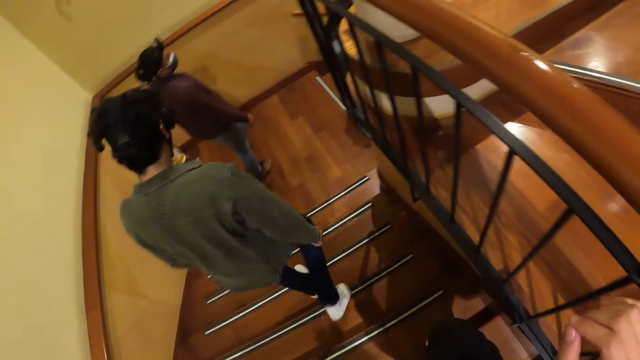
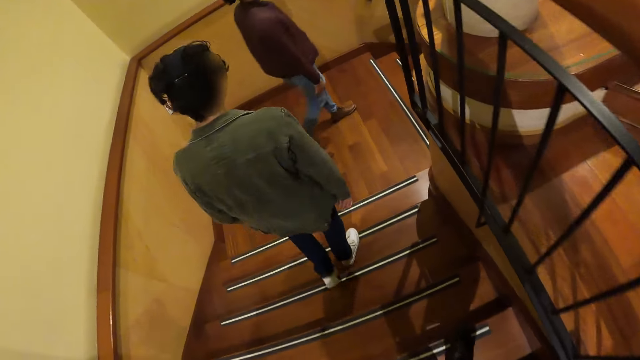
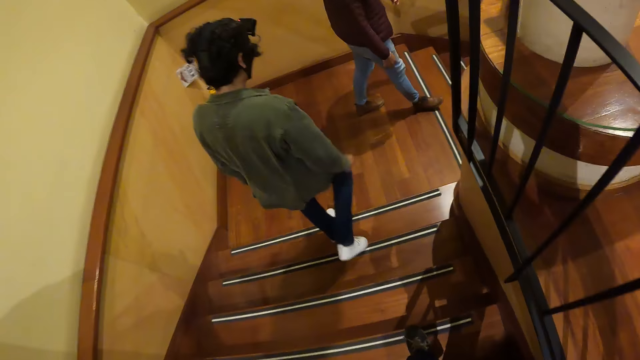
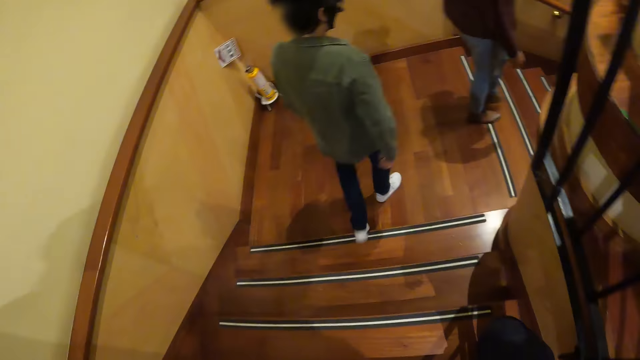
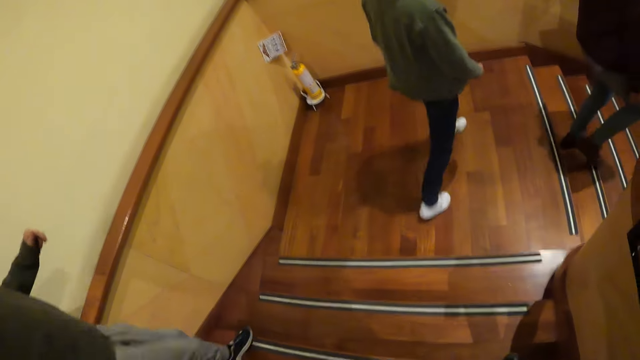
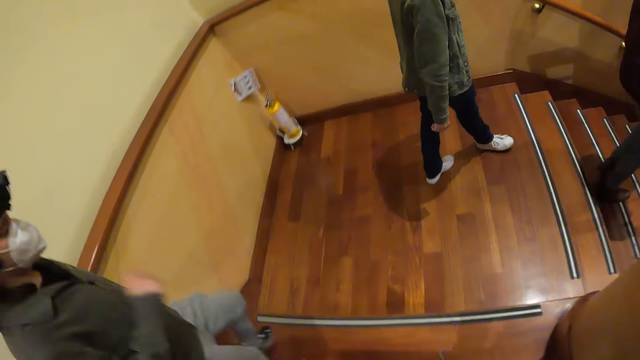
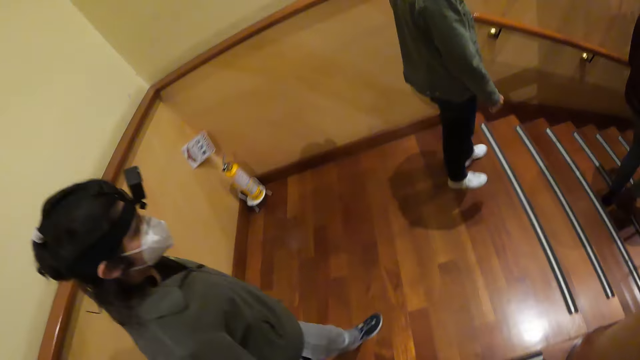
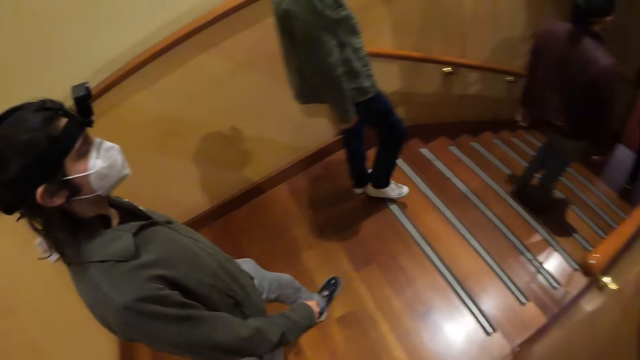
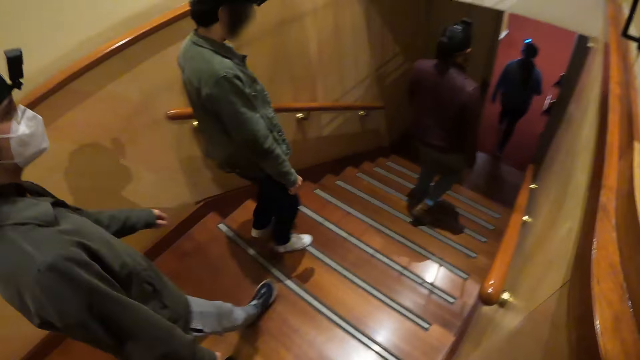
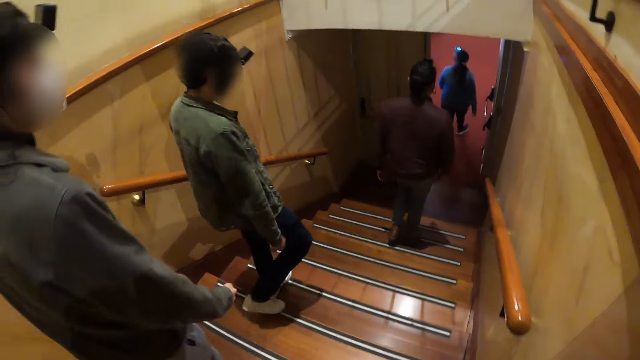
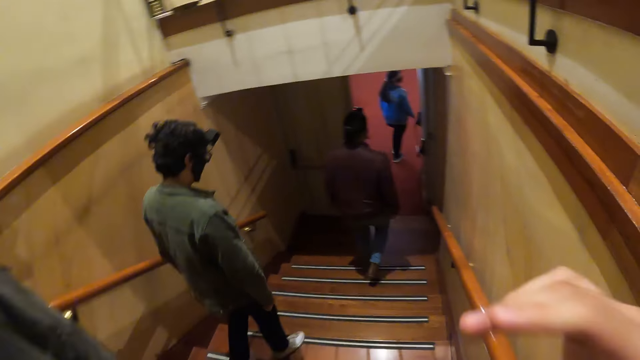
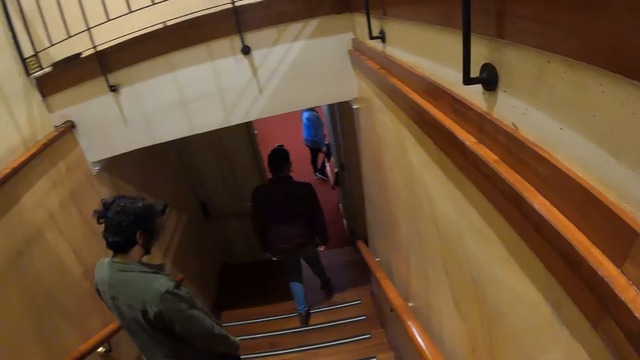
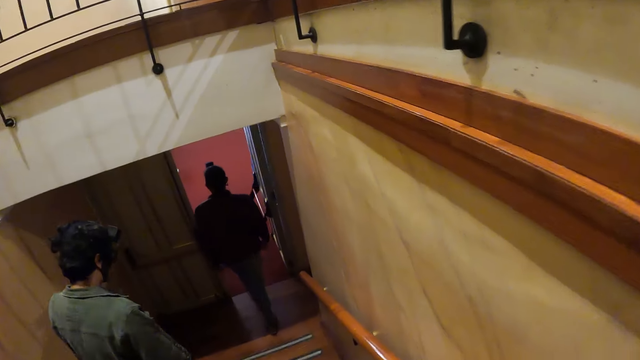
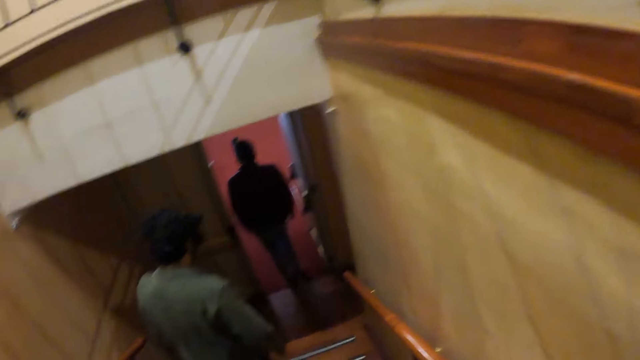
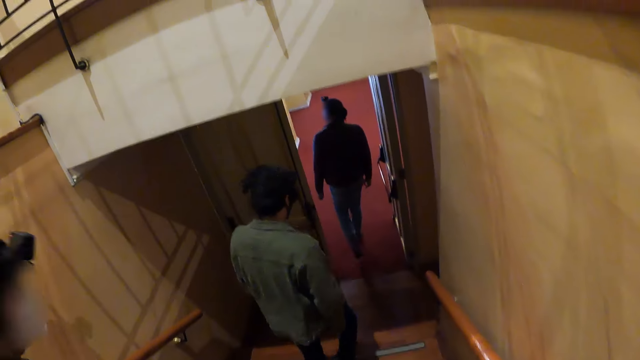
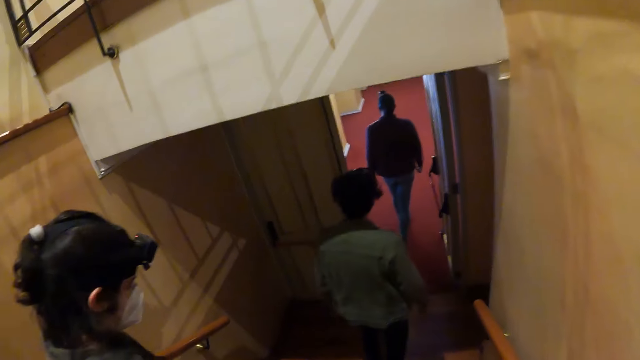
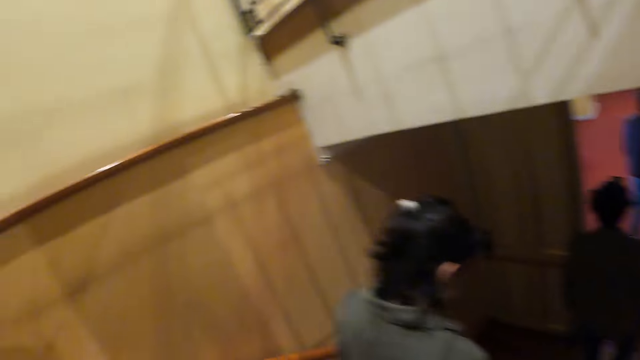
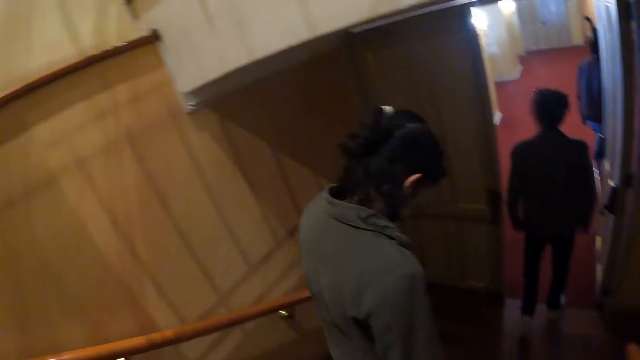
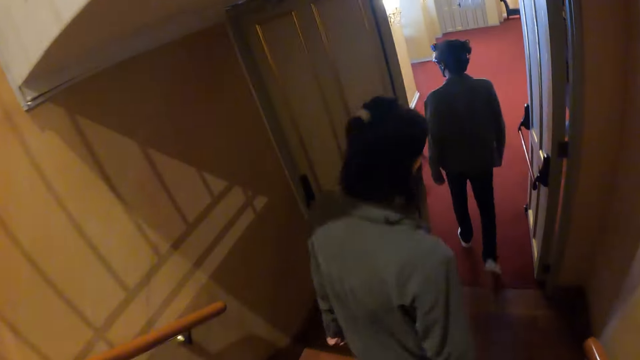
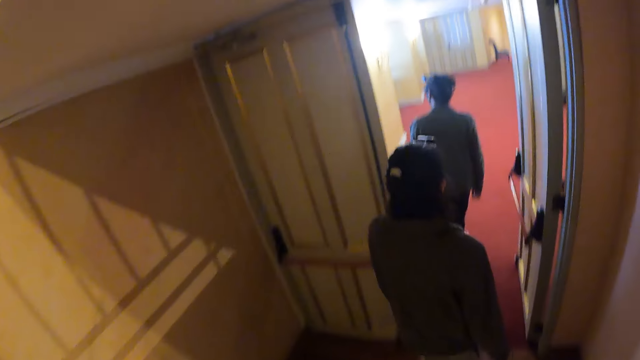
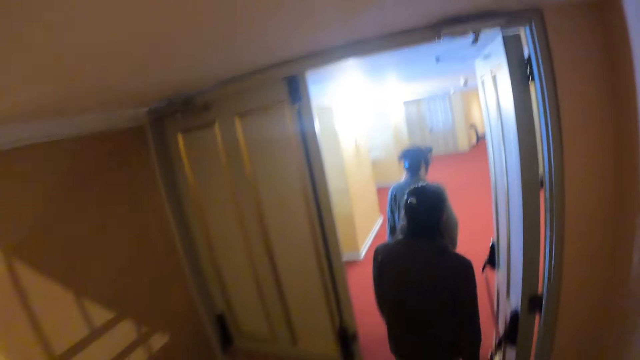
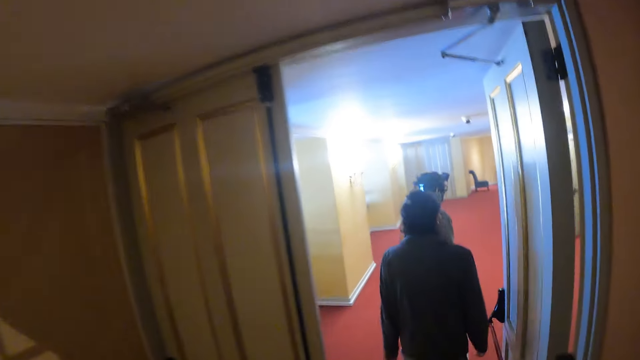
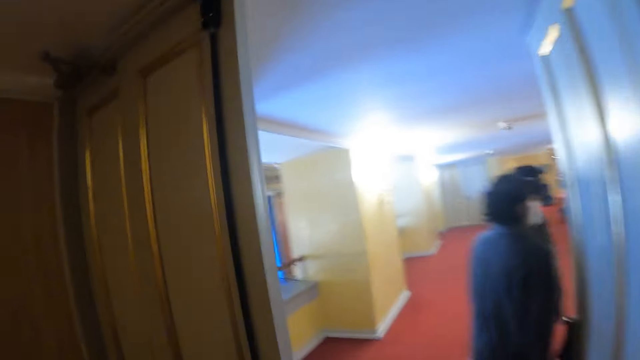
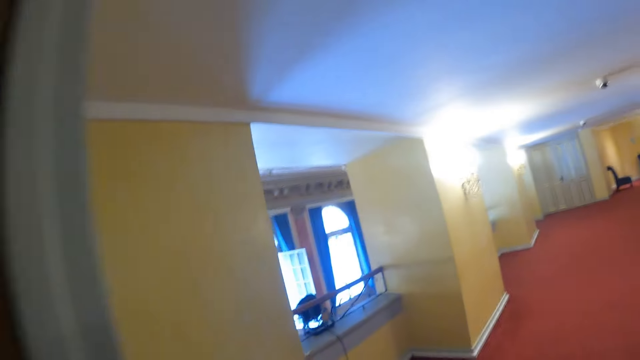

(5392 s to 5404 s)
The camera wearer interacts with people. They walk in a room.

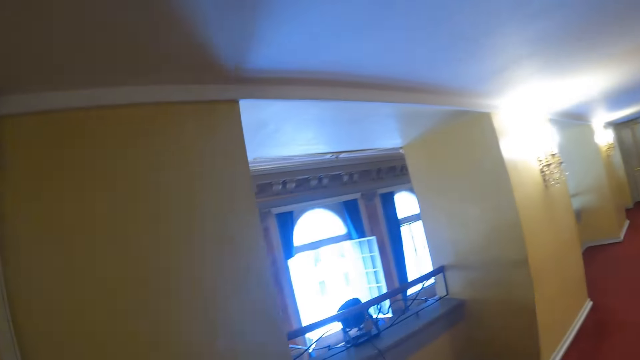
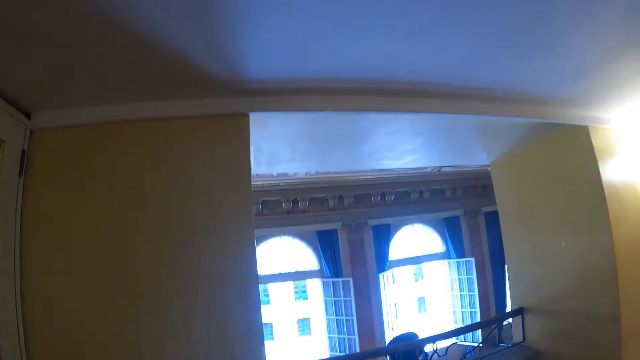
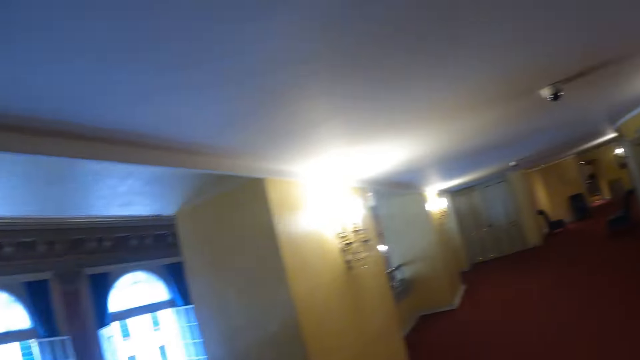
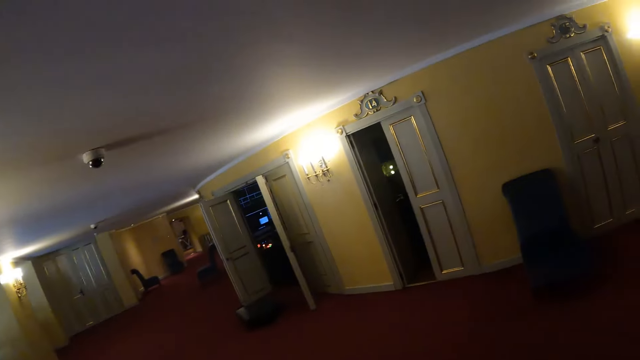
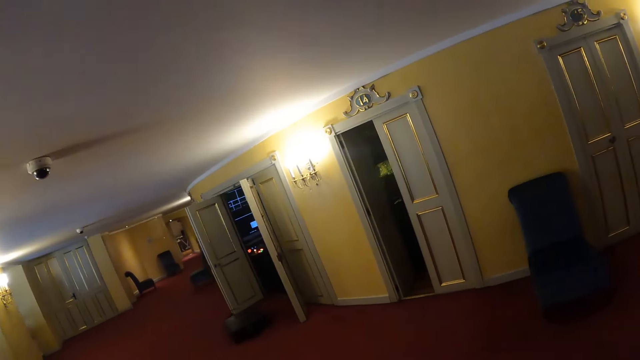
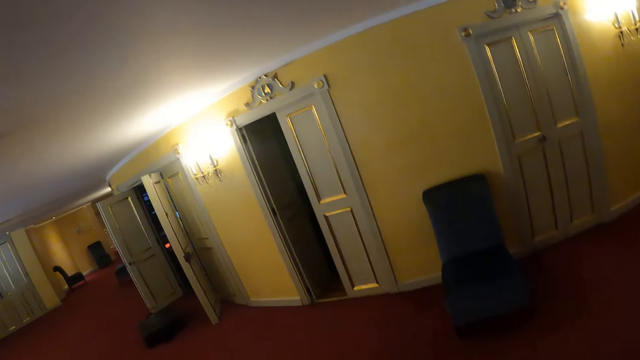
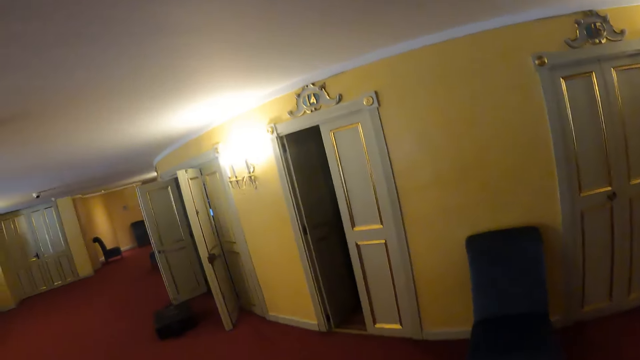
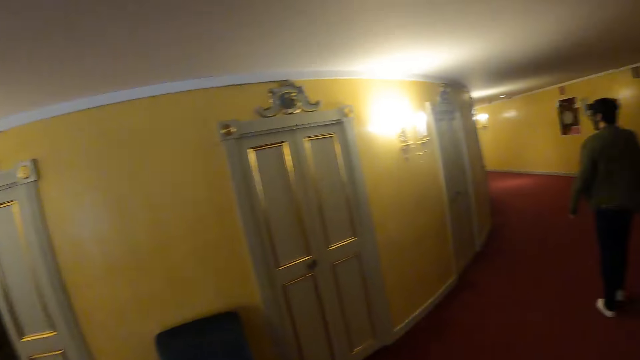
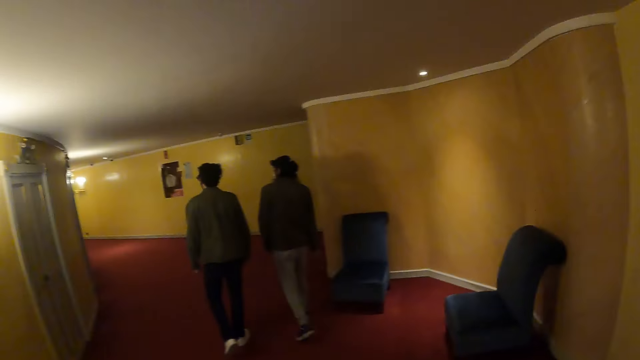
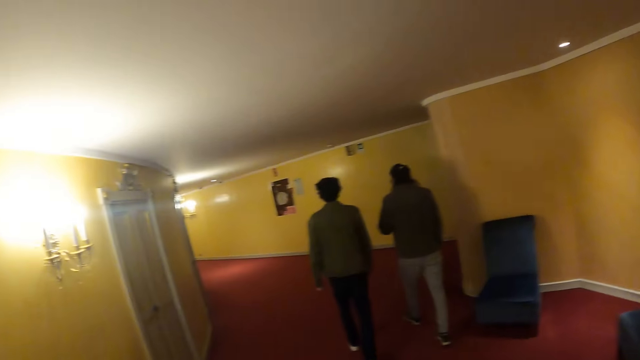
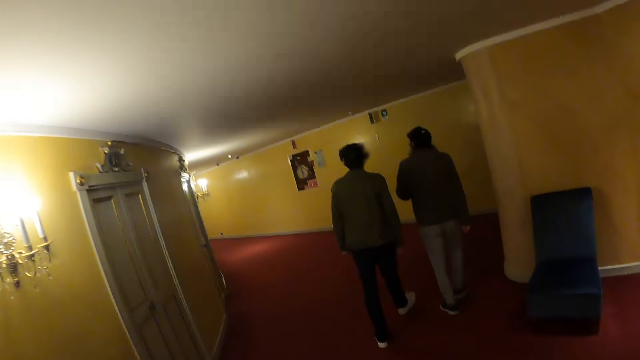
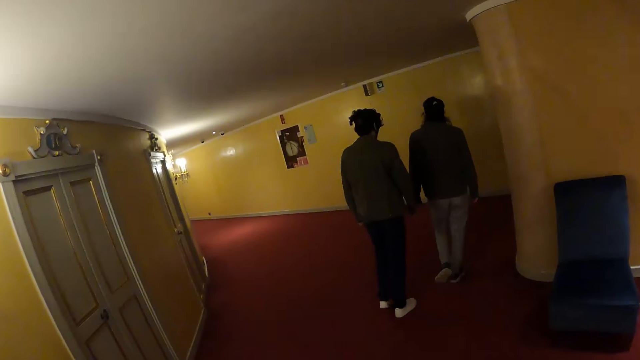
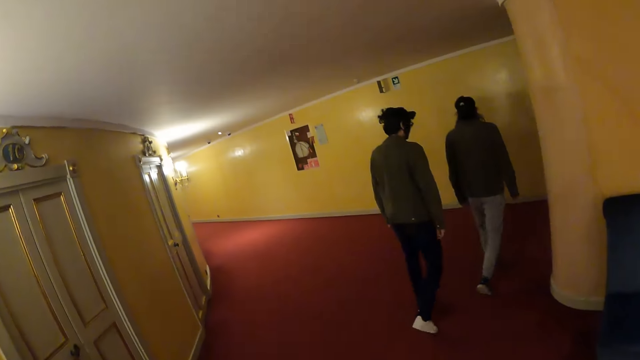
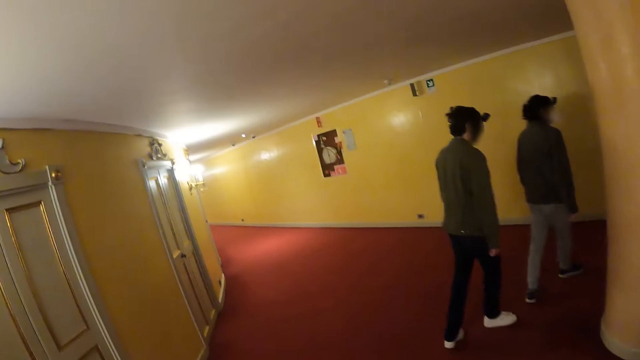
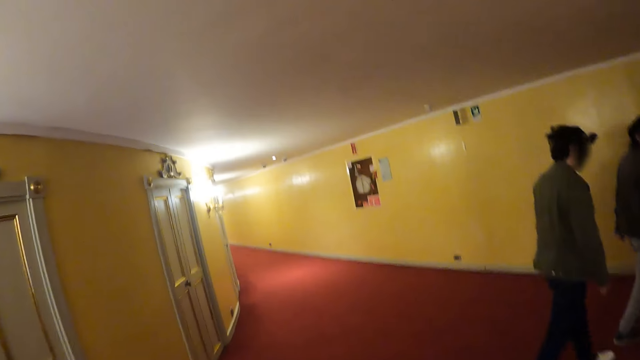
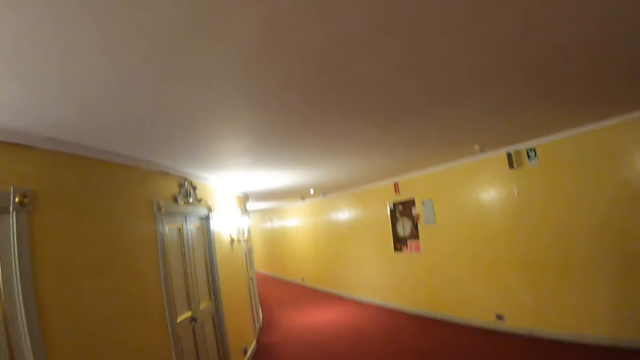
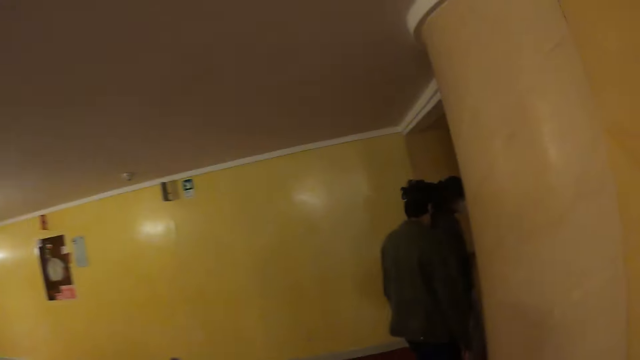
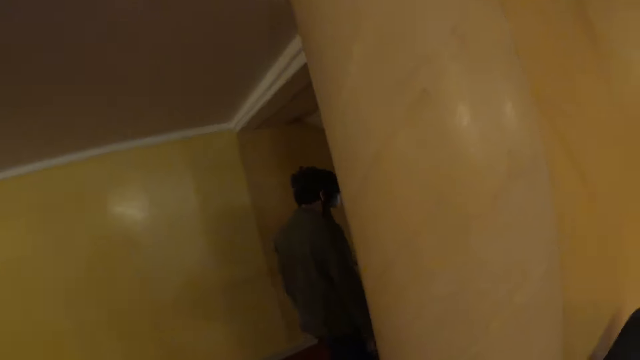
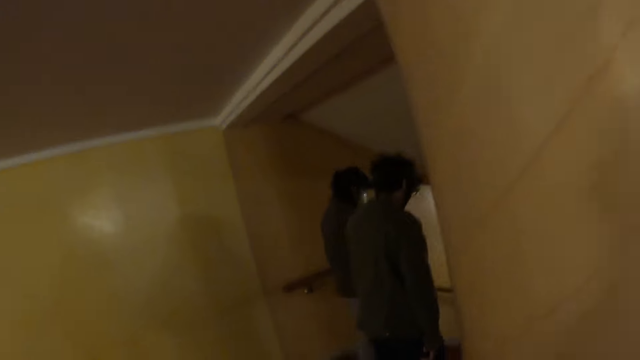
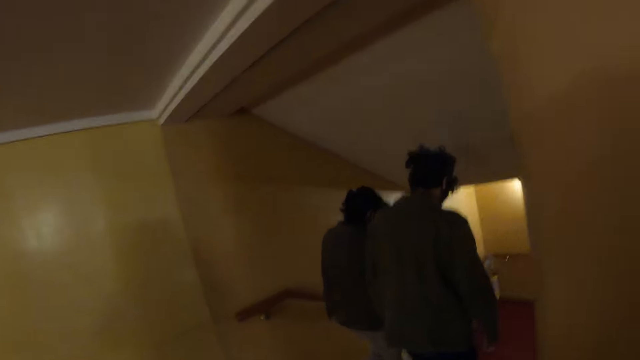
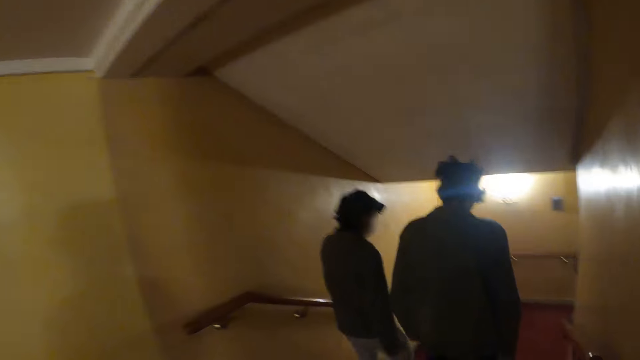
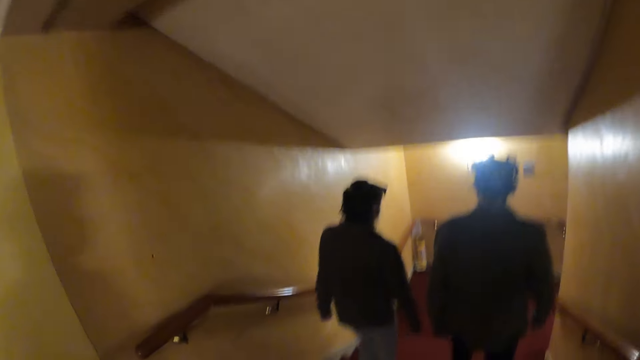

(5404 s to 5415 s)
The camera wearer looks around in a room. They walk around the room.
